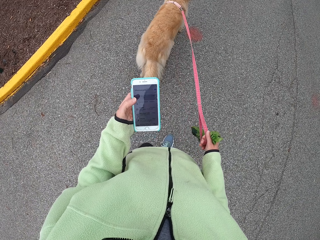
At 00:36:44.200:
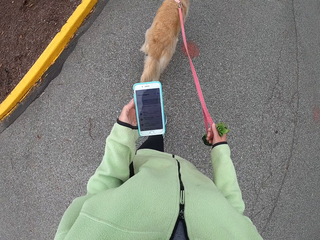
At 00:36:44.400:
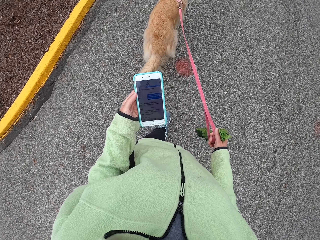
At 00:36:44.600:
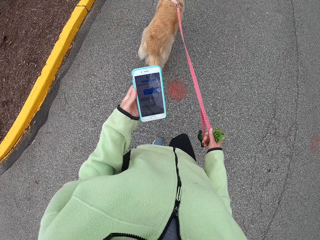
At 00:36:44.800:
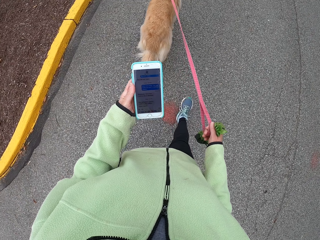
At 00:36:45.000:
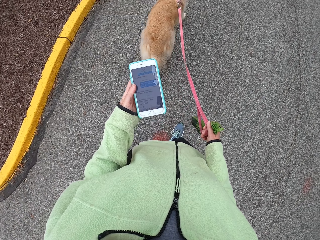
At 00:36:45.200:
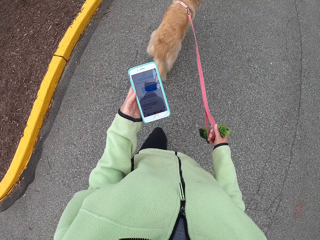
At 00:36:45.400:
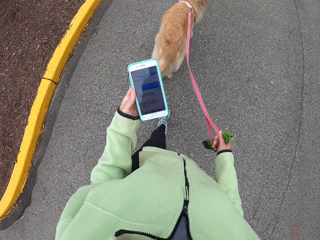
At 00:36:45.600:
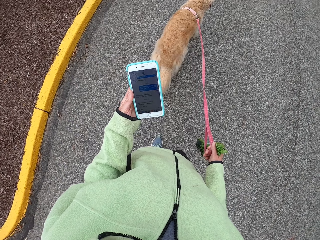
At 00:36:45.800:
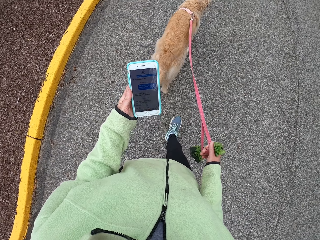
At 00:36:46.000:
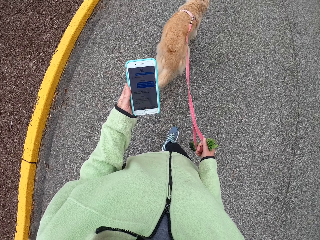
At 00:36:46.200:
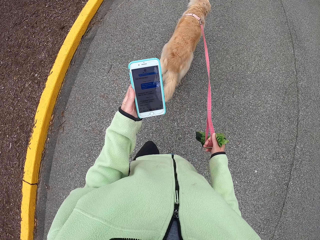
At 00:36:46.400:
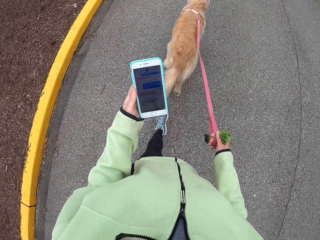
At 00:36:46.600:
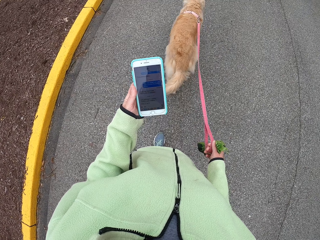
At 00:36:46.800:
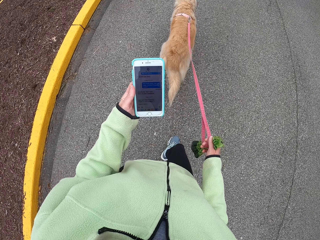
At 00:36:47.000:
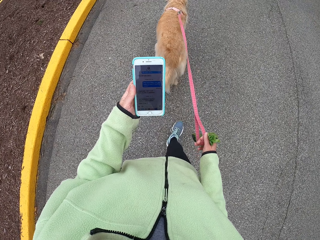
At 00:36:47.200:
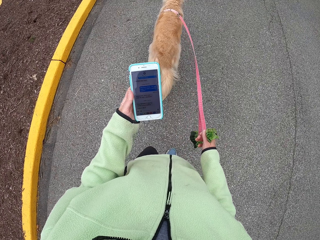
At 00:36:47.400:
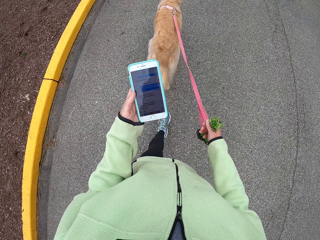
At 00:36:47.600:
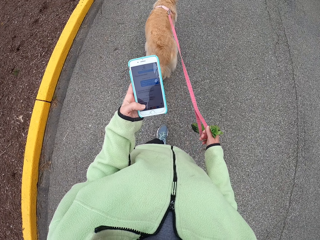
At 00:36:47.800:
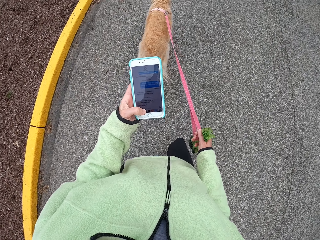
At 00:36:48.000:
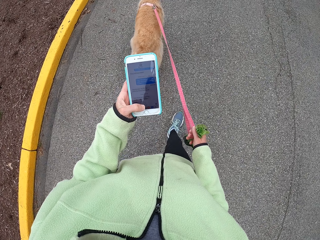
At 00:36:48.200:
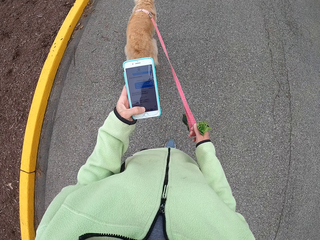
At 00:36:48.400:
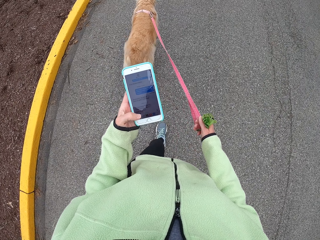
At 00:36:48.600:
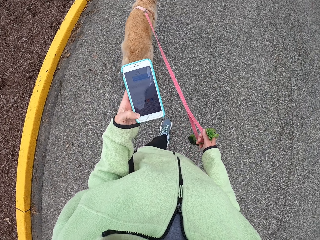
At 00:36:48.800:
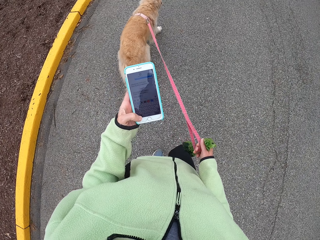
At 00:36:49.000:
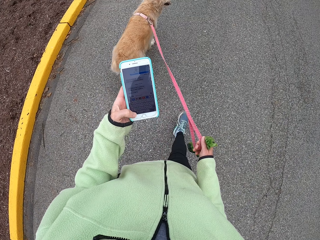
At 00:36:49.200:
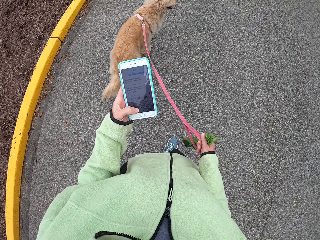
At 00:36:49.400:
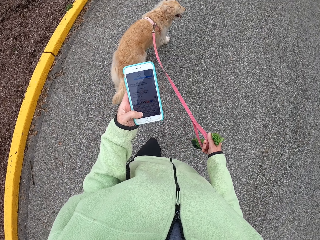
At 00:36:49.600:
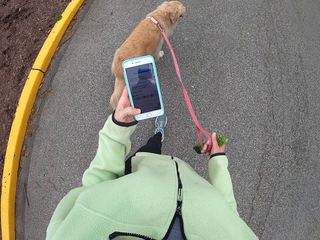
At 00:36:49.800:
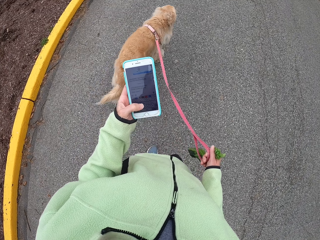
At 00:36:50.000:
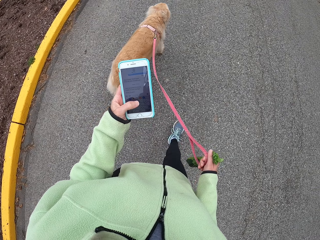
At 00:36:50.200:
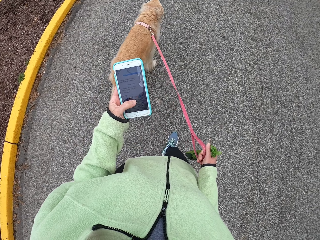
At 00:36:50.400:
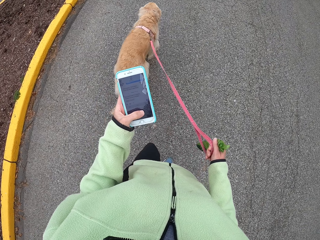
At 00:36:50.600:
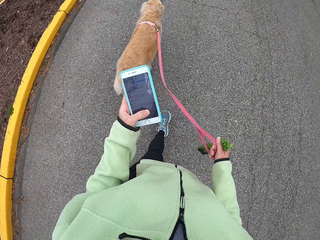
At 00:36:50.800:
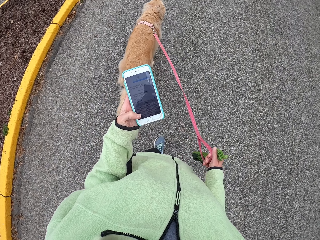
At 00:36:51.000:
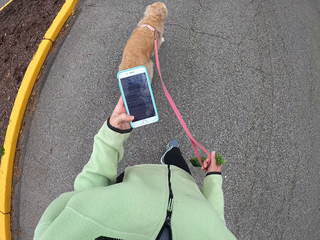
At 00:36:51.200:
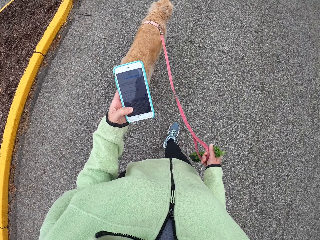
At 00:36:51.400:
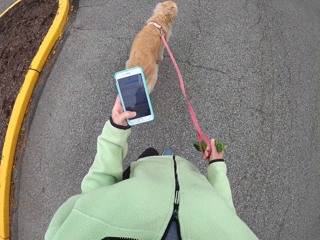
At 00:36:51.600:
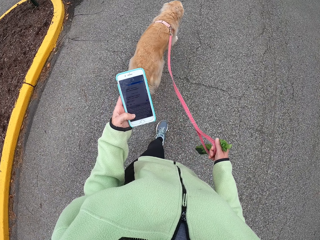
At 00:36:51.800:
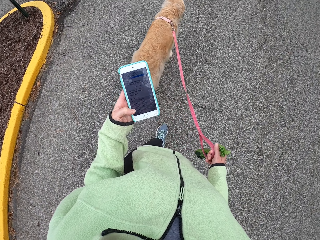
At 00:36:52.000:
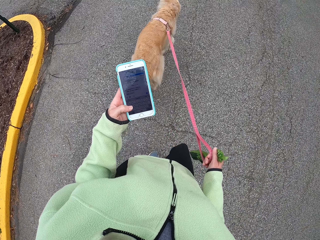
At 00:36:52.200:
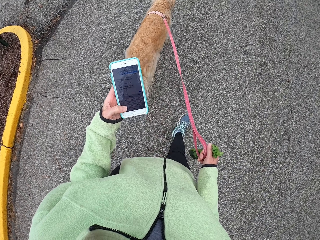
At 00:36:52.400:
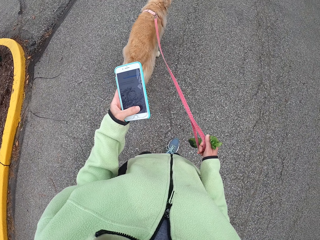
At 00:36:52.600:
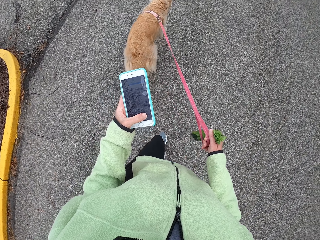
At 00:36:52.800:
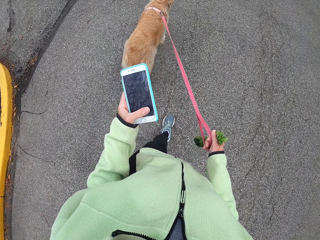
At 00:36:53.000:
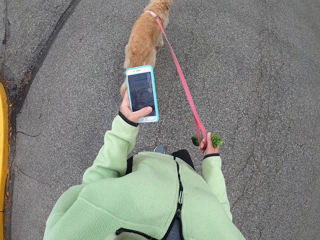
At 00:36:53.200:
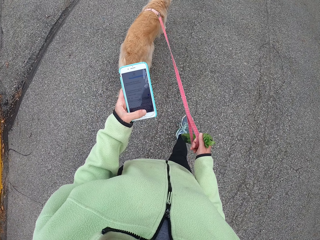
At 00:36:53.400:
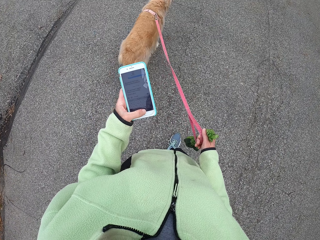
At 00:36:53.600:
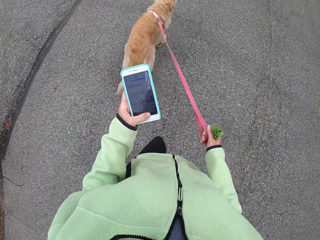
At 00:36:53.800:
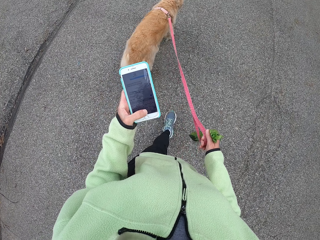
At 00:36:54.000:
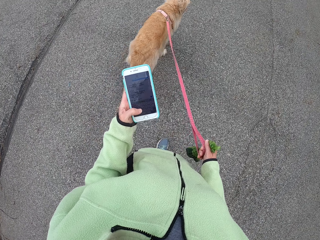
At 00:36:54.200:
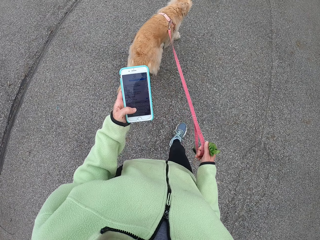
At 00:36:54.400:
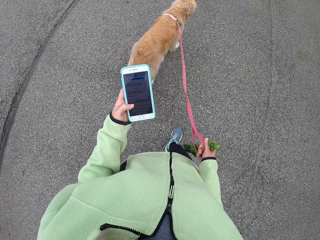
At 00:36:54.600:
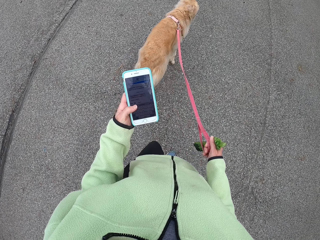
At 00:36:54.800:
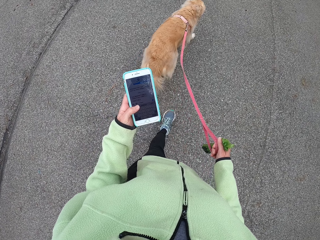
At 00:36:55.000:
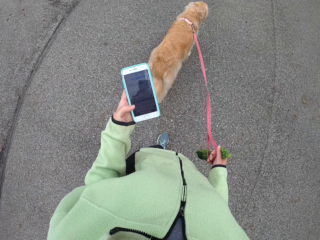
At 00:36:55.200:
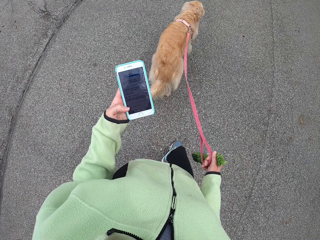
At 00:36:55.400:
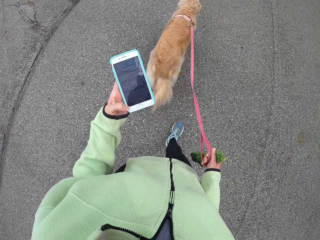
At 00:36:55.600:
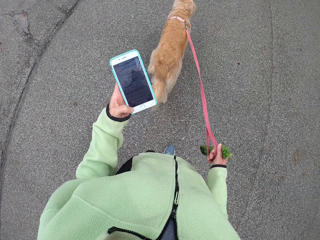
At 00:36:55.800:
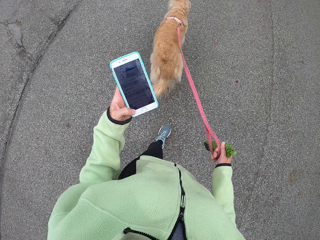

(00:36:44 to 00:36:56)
The camera wearer dials the cellphone.

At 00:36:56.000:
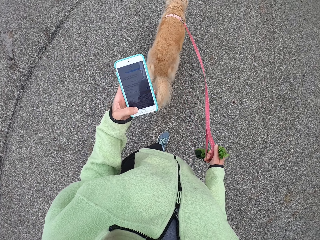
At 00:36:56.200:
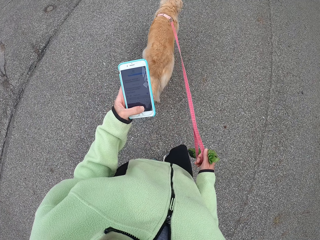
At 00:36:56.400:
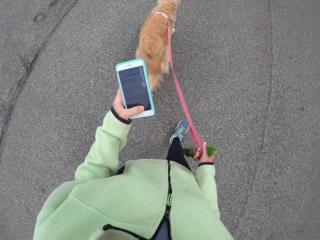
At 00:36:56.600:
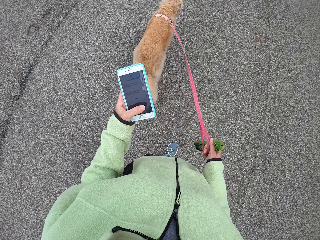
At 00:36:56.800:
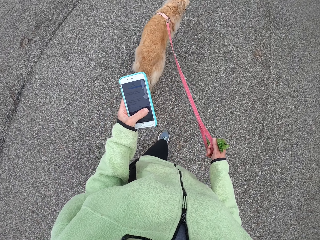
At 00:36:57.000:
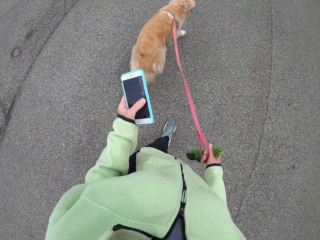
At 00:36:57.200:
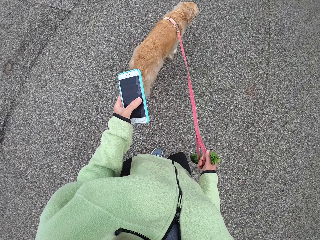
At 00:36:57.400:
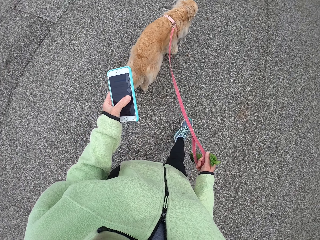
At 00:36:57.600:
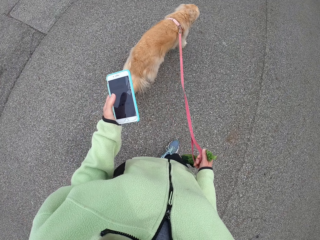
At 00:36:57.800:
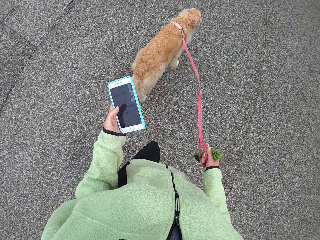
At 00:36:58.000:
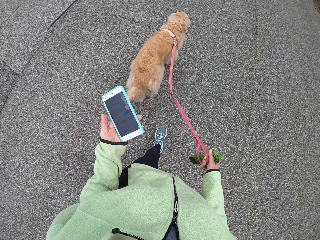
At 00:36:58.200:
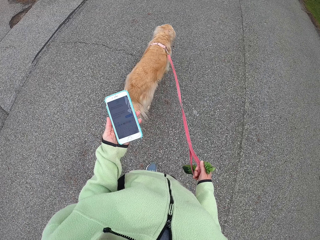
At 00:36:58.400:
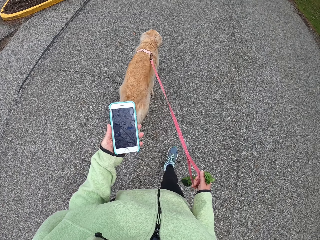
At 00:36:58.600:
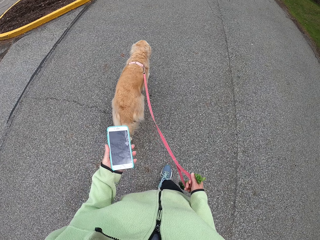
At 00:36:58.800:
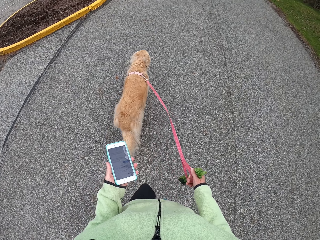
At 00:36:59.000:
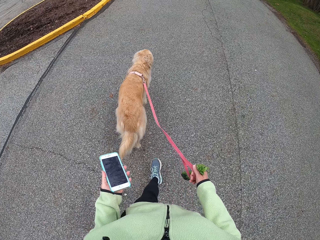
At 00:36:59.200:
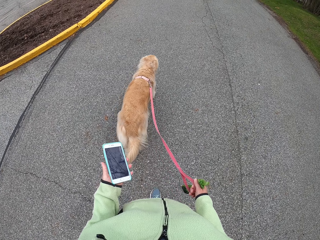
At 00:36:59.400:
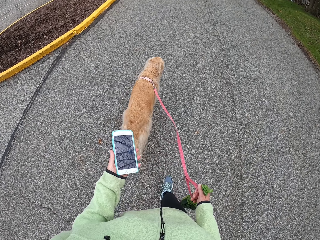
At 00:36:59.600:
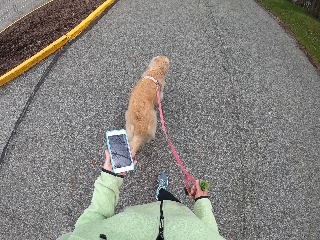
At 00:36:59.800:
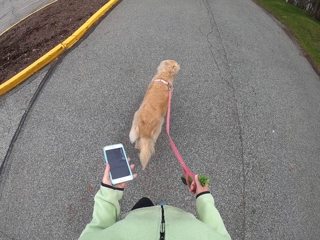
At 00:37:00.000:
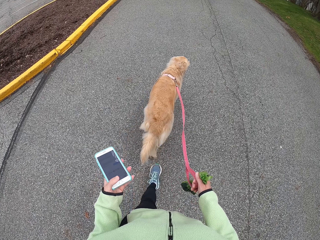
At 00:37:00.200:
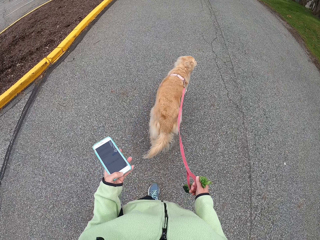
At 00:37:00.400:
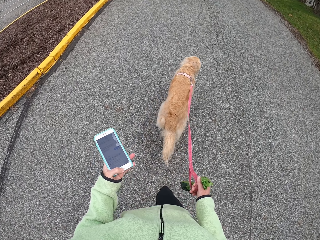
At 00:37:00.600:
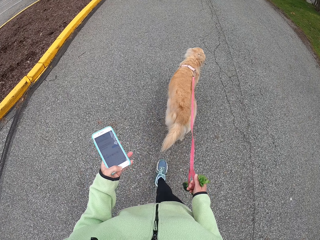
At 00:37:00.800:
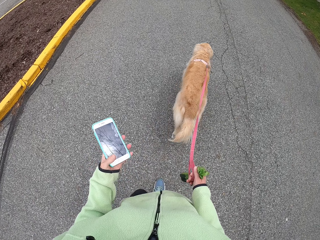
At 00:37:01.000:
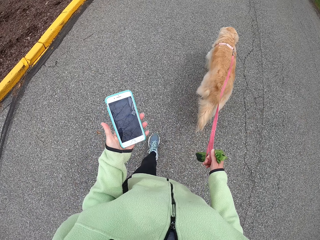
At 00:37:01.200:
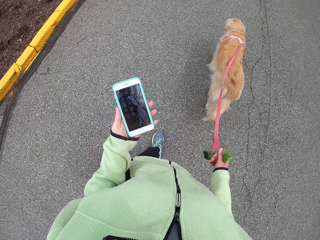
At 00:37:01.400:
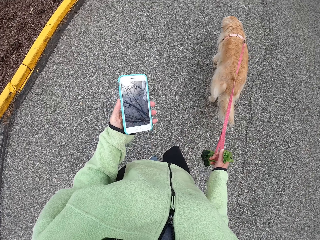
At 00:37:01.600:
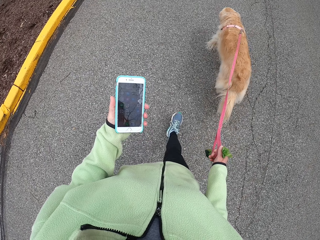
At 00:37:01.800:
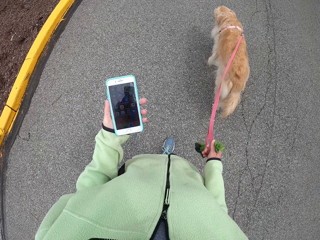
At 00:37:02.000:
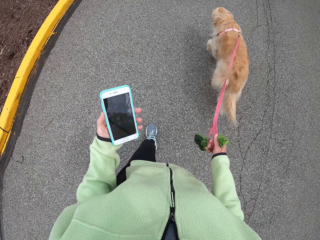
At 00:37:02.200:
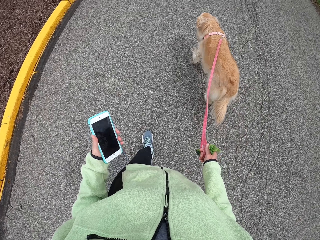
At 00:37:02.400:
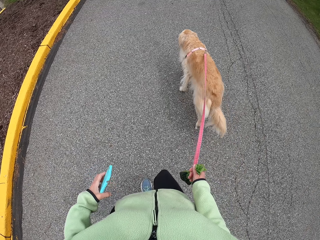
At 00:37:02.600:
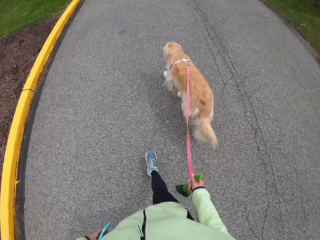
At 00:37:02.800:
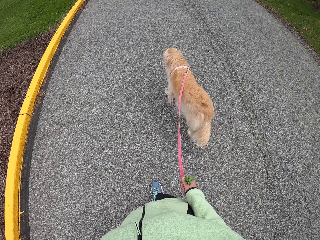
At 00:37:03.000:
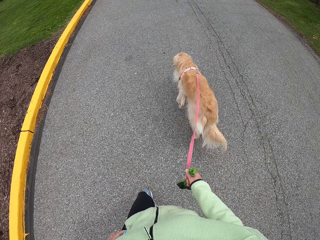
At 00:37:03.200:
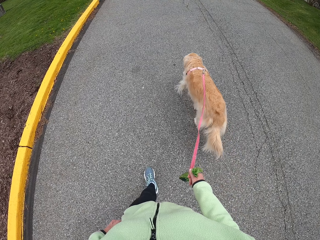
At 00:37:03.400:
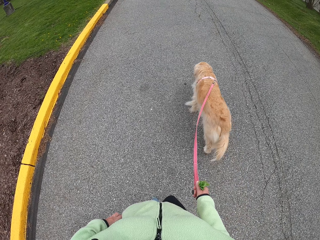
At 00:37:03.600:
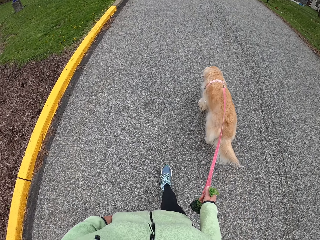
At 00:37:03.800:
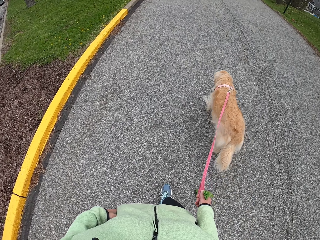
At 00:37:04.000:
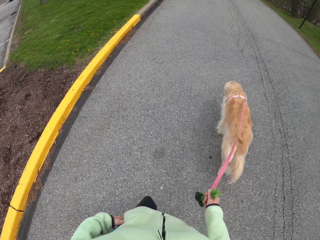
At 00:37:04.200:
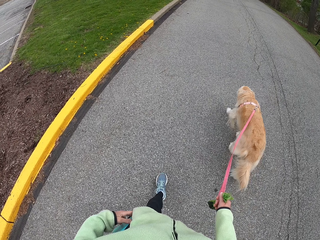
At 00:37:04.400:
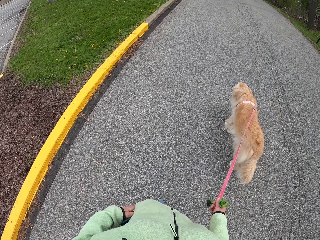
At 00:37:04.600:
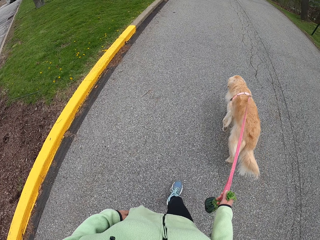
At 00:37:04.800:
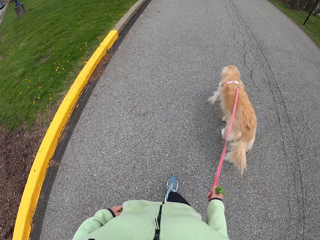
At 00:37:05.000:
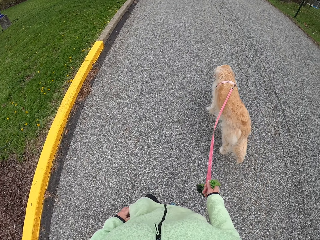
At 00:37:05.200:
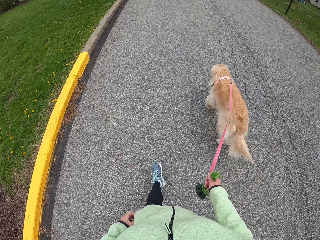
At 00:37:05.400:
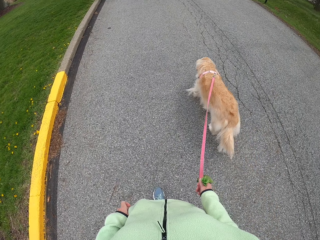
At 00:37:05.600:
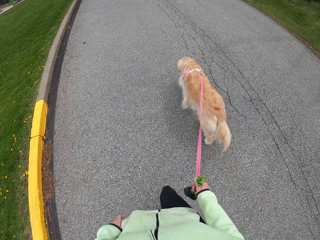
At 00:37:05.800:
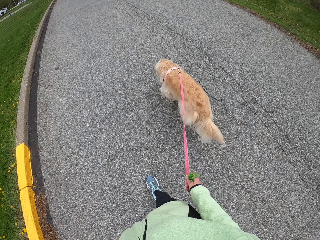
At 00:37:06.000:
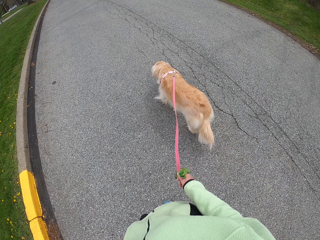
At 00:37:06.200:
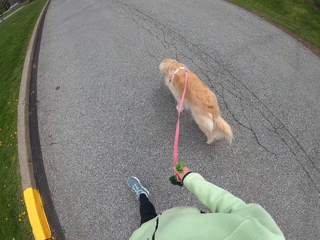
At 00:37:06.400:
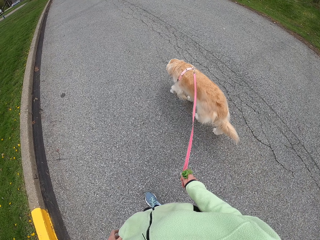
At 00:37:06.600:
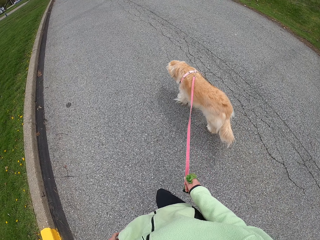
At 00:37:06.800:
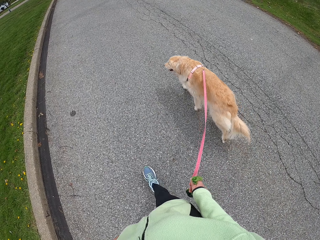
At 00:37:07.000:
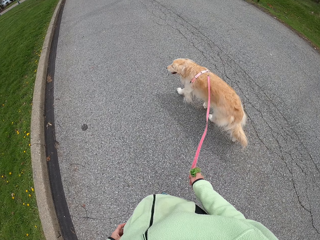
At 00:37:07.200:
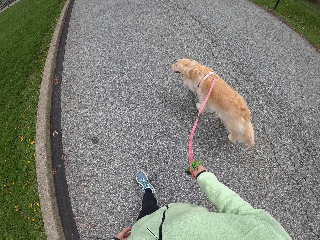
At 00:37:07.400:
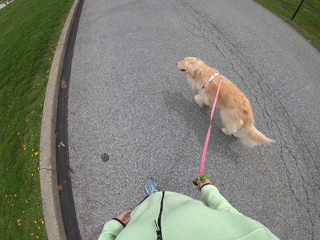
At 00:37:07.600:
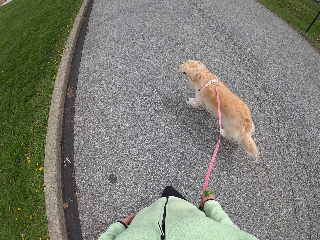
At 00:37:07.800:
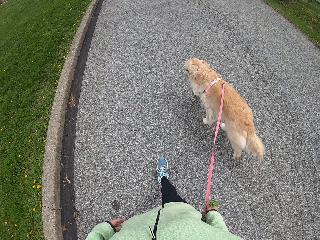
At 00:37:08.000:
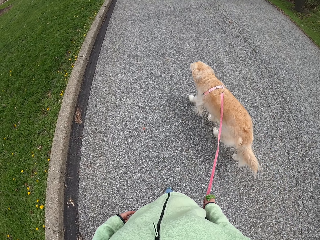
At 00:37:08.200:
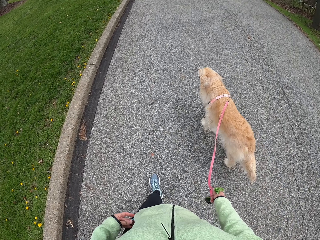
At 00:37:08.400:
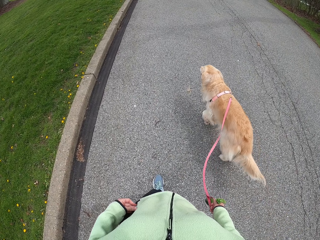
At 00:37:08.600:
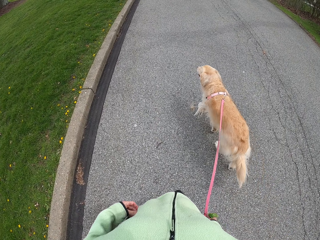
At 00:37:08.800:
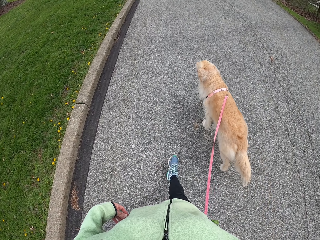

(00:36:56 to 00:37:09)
The camera wearer returns the phone to her pocket. They walk around.
